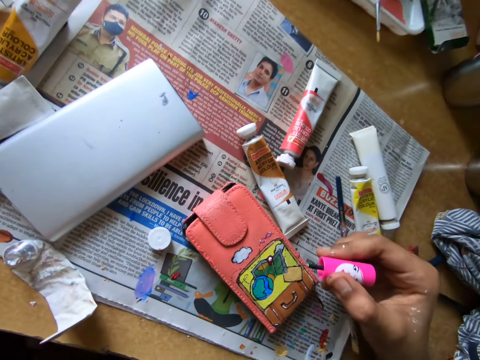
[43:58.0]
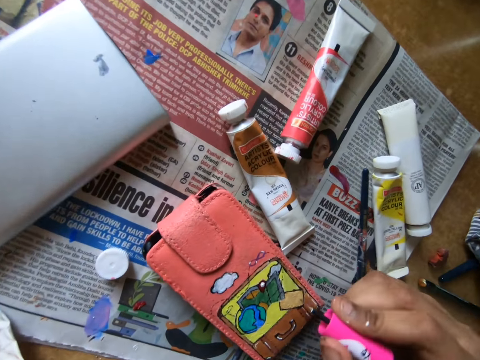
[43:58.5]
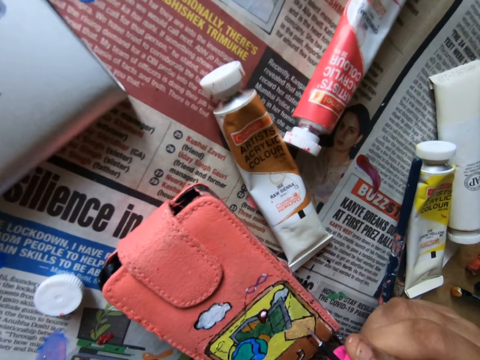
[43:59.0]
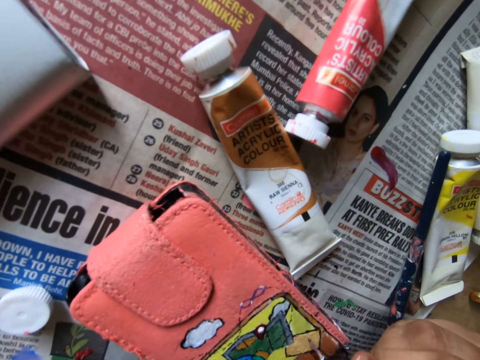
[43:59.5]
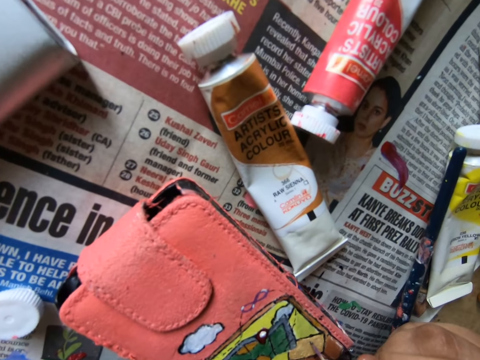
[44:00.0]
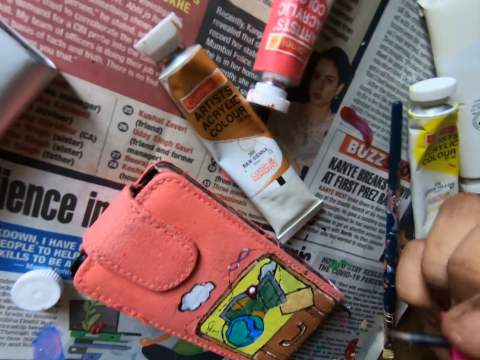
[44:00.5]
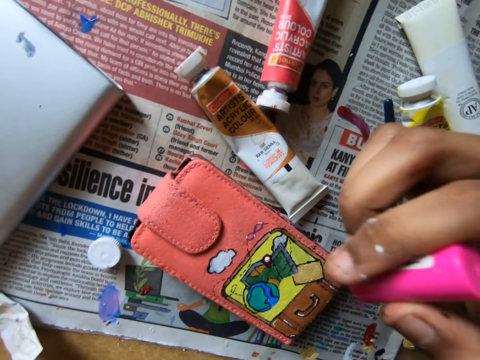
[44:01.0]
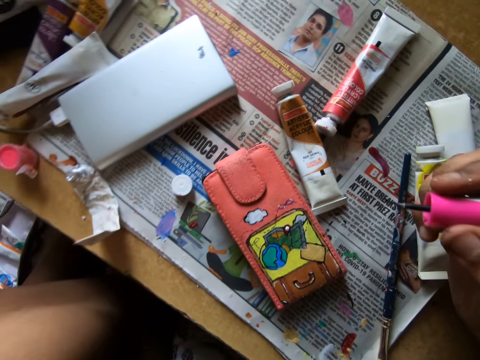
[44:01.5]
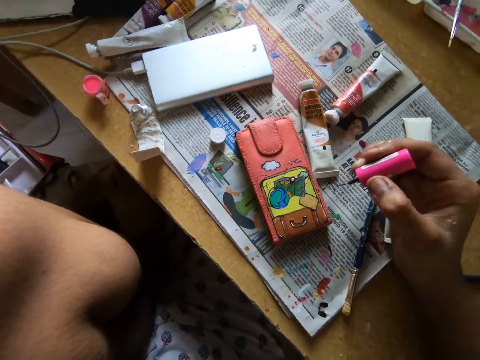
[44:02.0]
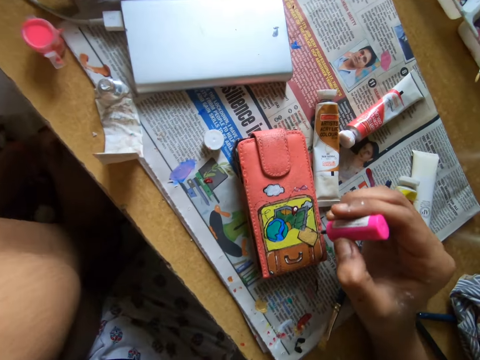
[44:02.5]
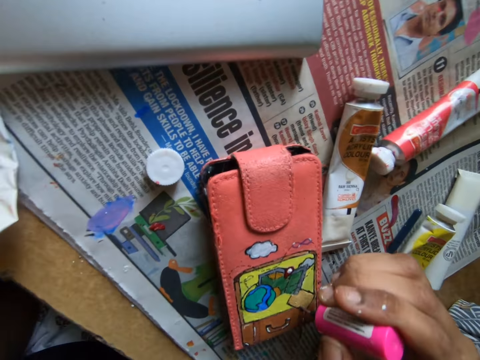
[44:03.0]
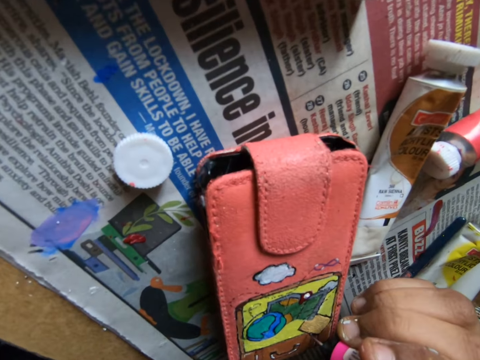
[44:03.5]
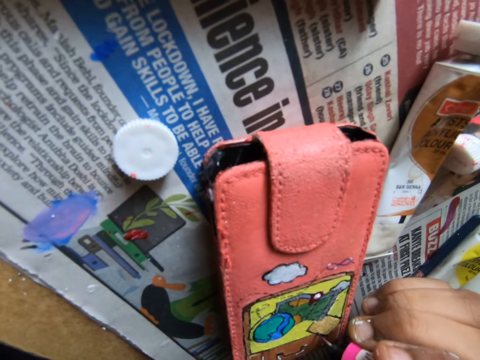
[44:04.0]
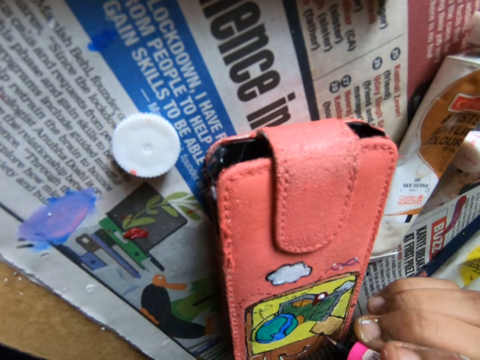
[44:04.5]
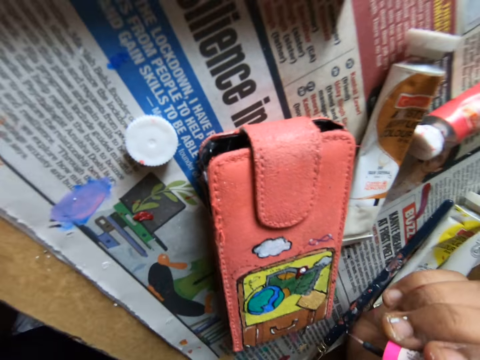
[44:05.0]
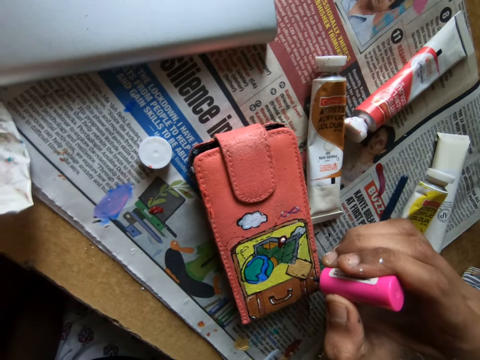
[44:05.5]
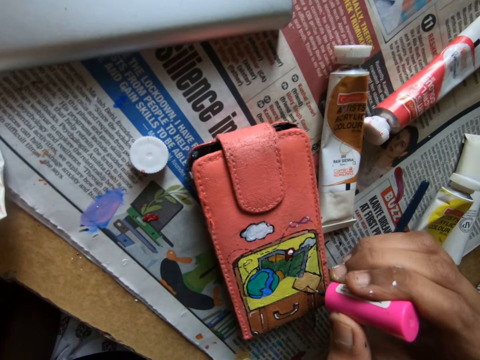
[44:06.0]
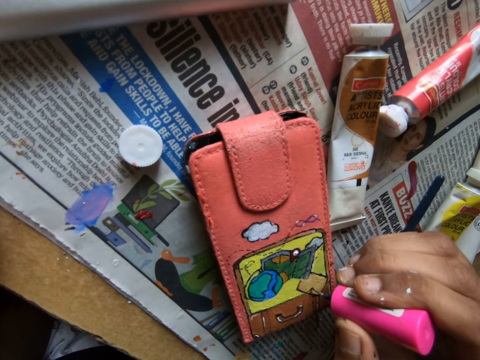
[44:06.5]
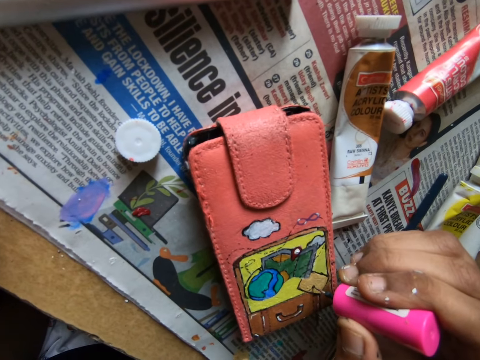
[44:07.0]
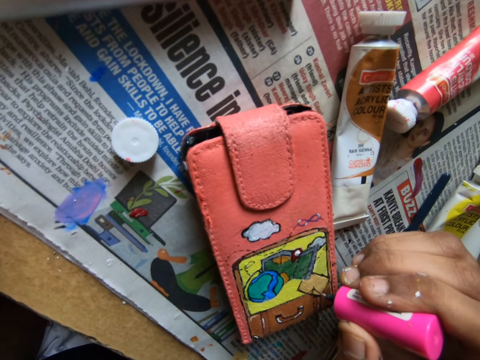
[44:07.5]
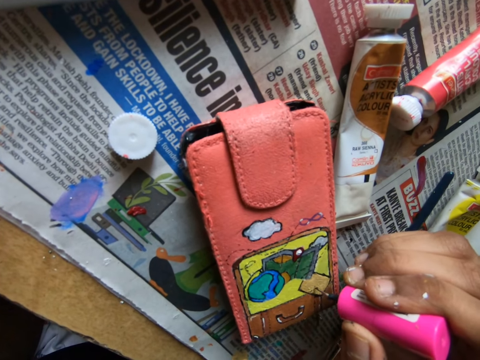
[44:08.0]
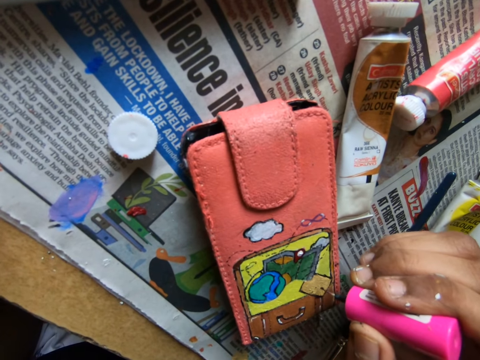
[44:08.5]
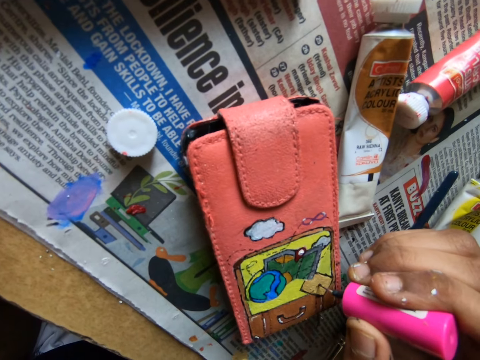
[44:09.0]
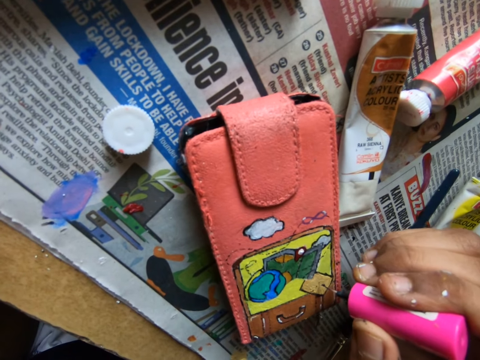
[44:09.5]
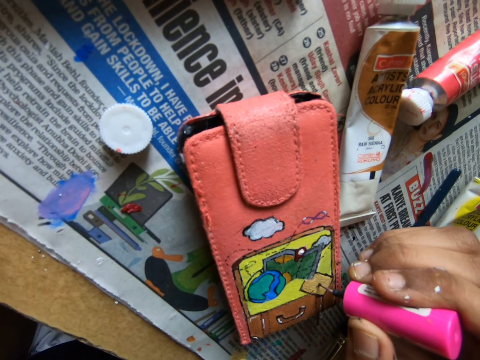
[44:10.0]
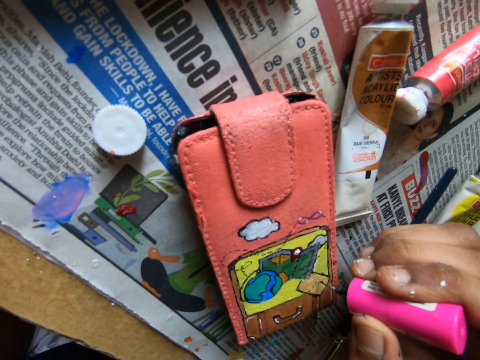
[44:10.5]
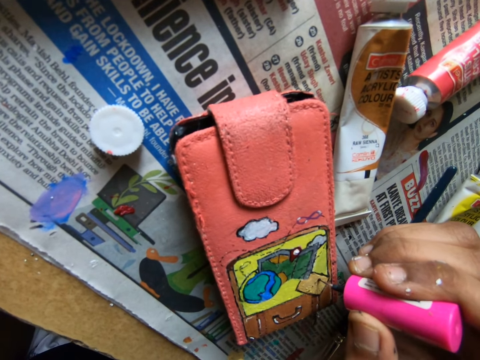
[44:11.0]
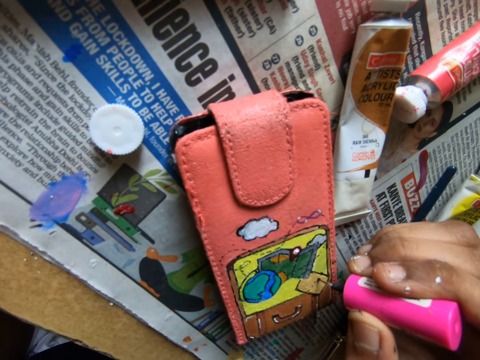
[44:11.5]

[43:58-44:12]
The camera wearer applies glue on a wallet with a paint marker. They look around. They apply glue on the wallet with the paint marker.

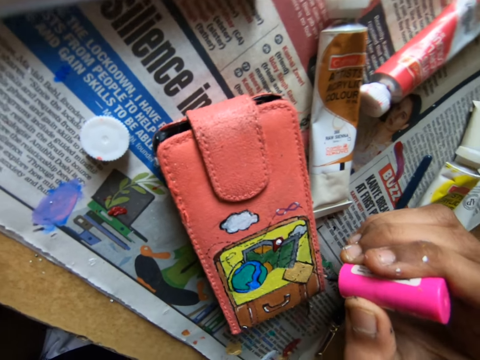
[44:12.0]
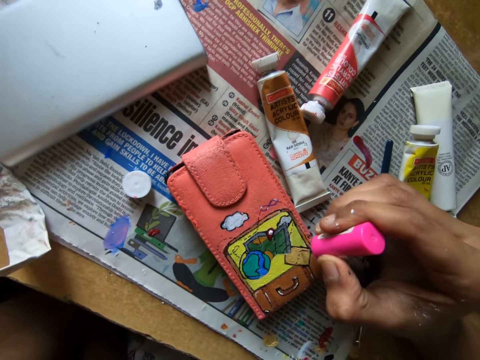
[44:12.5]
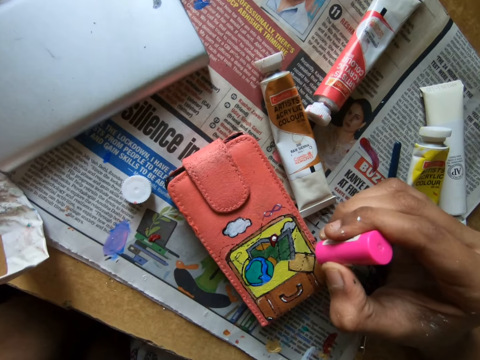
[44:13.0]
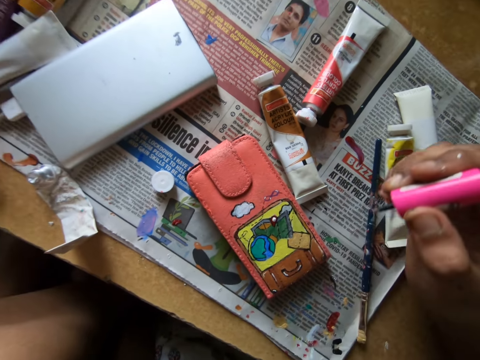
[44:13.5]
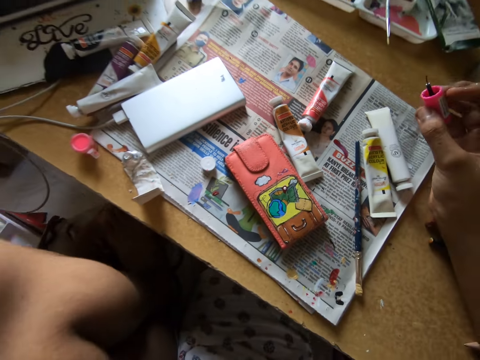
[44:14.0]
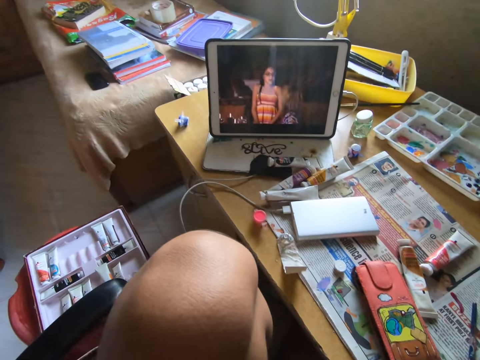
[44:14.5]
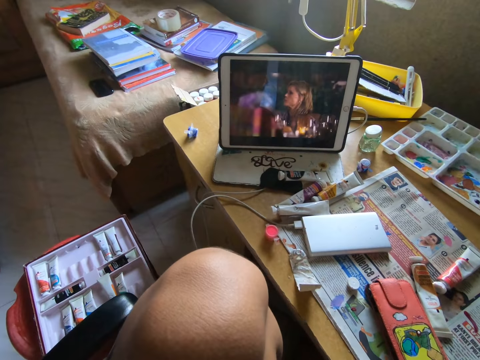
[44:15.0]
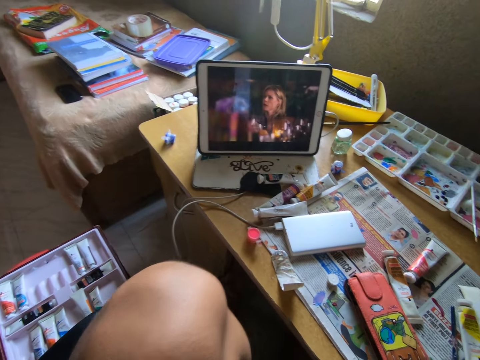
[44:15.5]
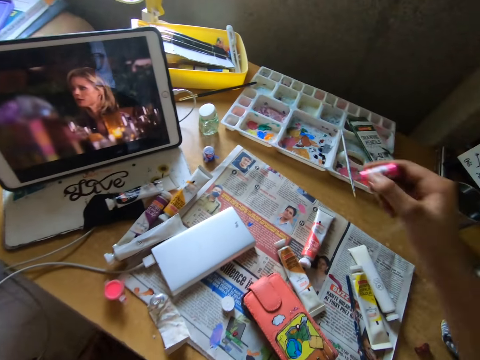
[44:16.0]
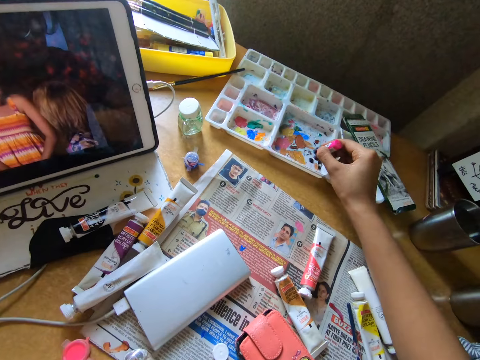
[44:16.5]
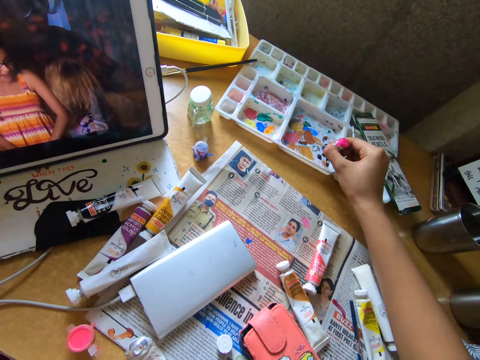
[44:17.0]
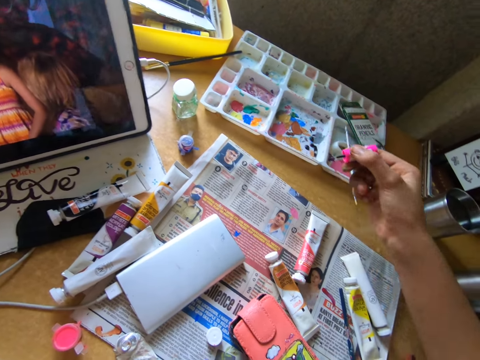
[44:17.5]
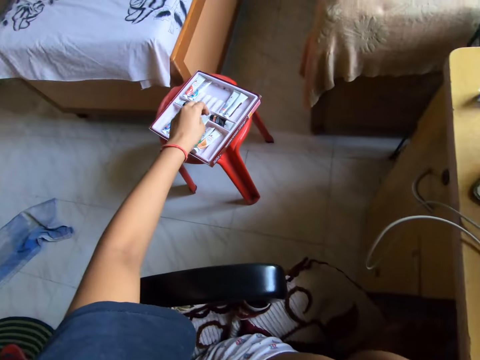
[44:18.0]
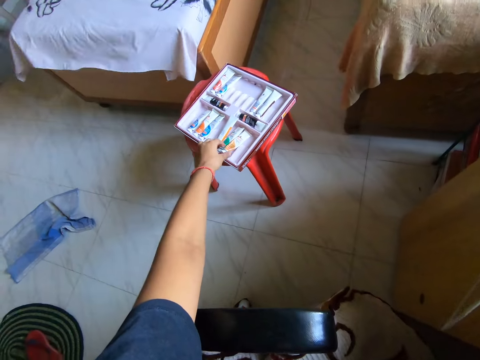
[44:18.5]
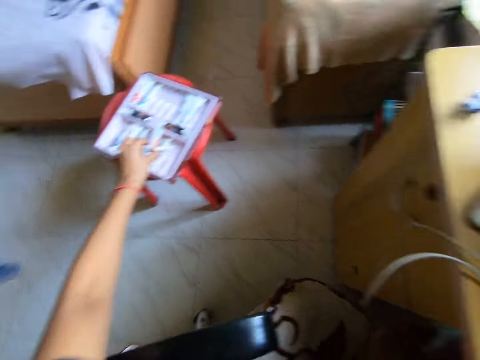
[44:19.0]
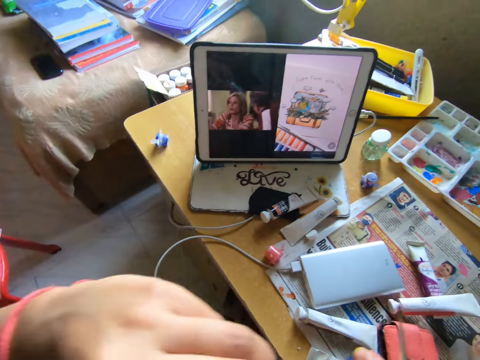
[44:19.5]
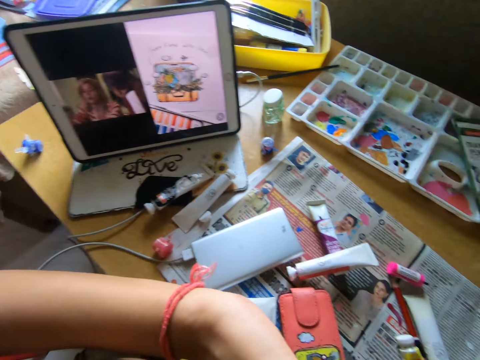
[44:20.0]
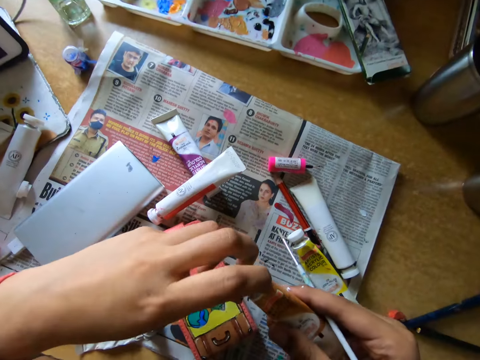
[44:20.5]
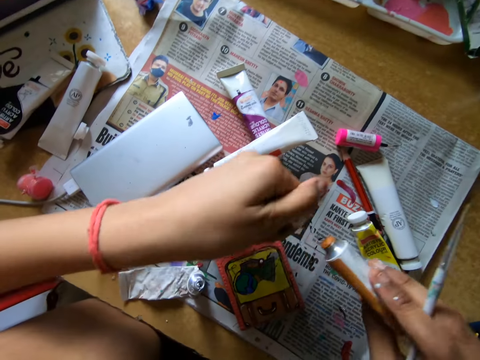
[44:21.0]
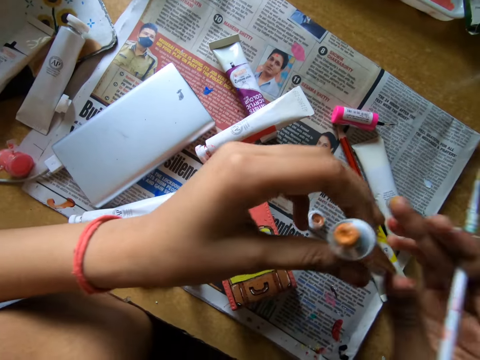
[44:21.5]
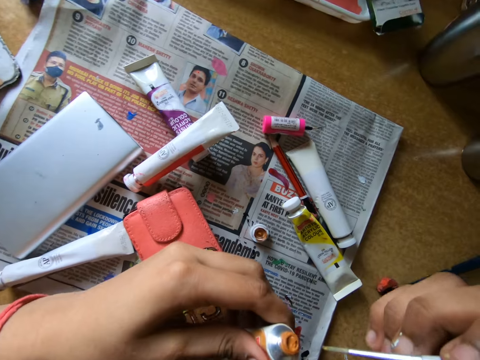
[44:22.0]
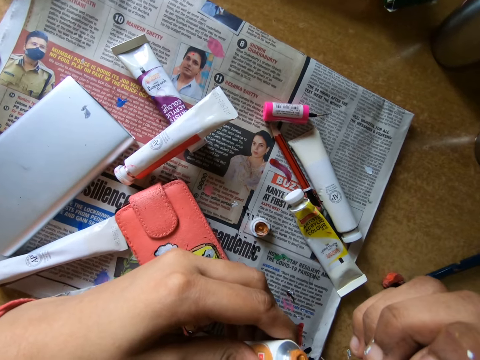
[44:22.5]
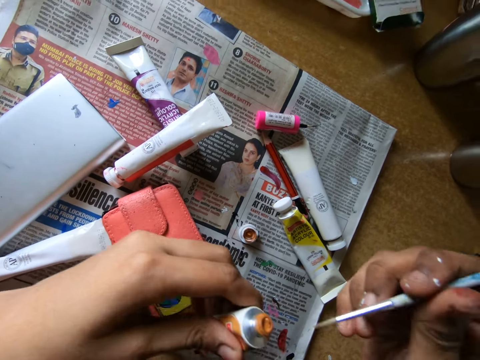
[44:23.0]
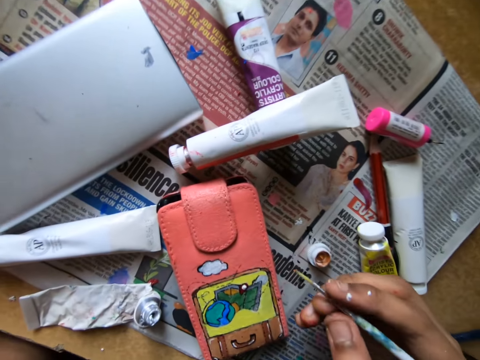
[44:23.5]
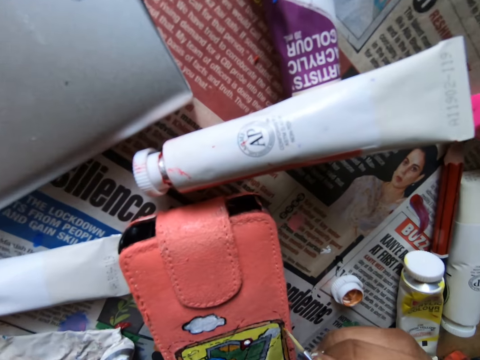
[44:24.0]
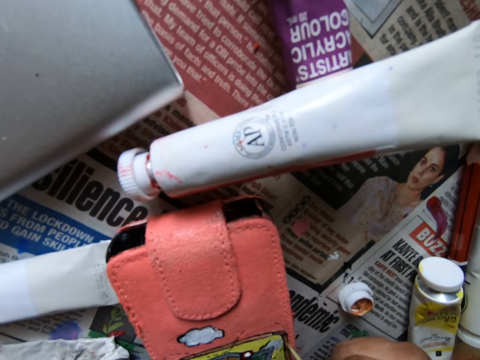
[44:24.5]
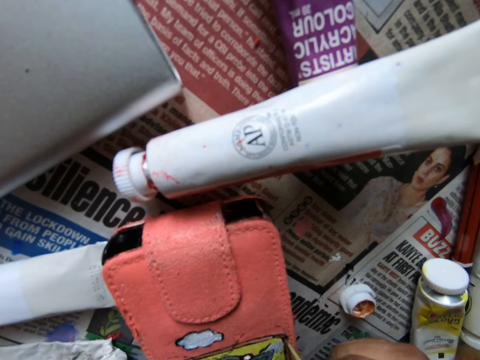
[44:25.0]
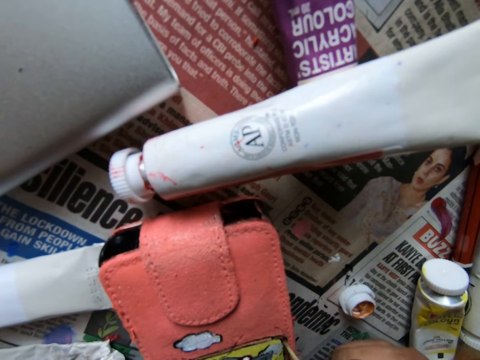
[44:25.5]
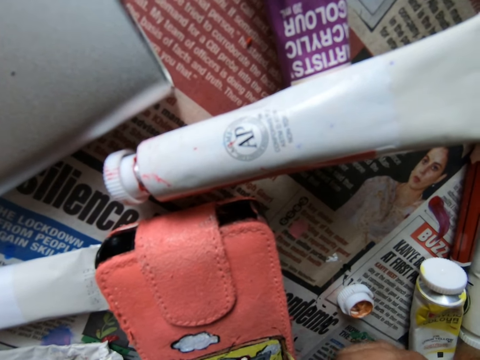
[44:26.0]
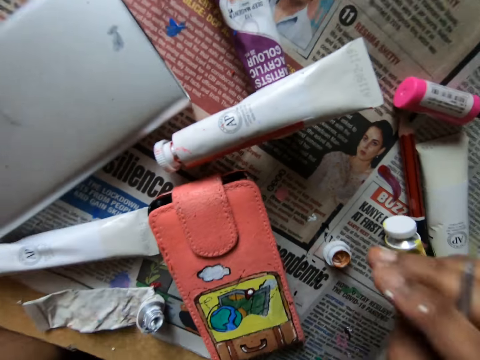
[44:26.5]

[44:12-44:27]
The camera wearer looks at a tablet on the table. They look around. They rub a paint marker on a paint tray. They pick up a glue can from a tray. They open the glue can. They pick paint from a paint can with a pencil brush. They apply paint on a wallet with the pencil brush.
